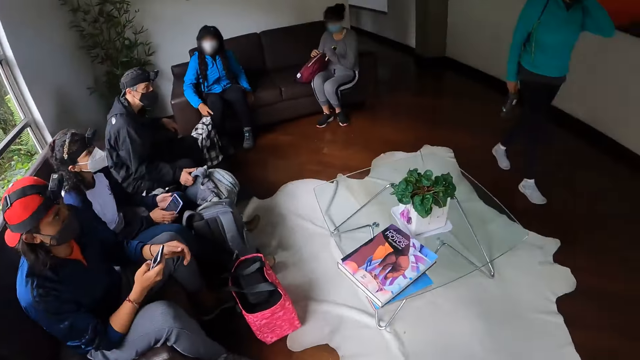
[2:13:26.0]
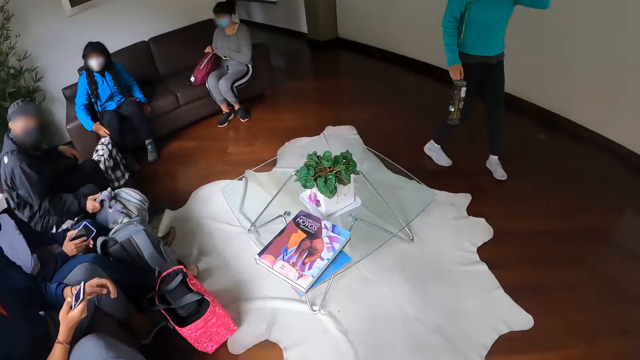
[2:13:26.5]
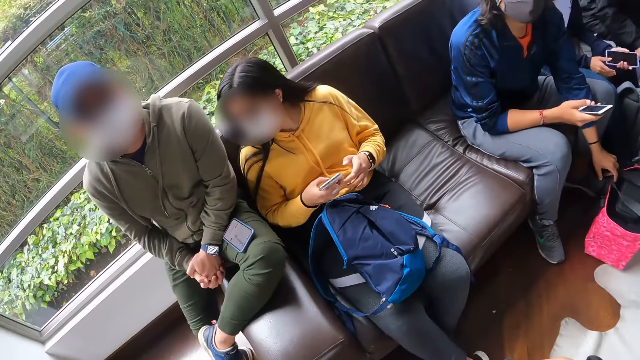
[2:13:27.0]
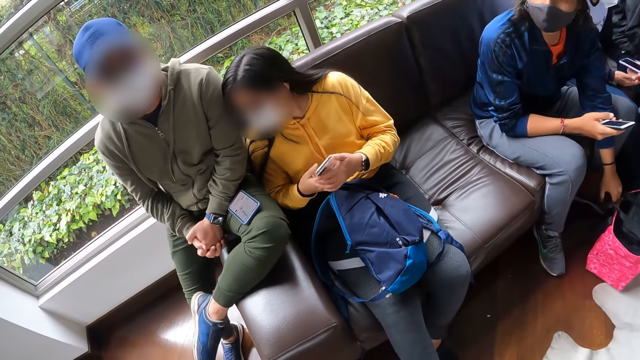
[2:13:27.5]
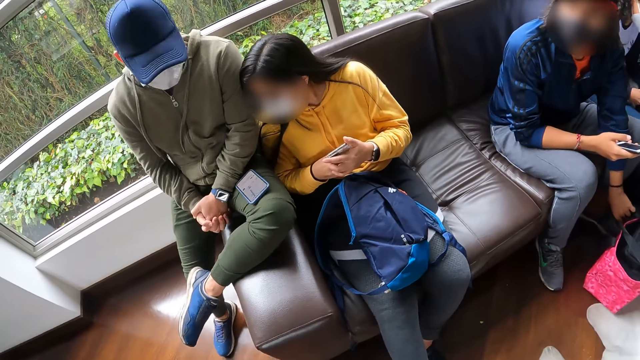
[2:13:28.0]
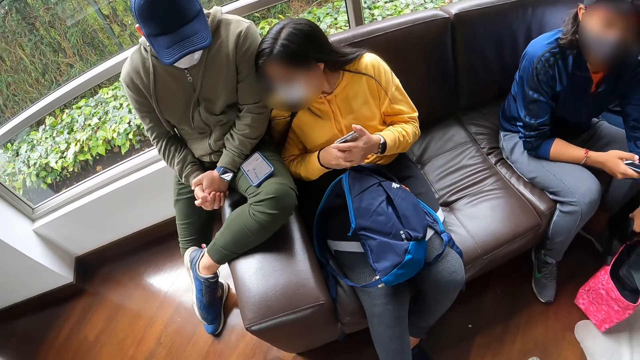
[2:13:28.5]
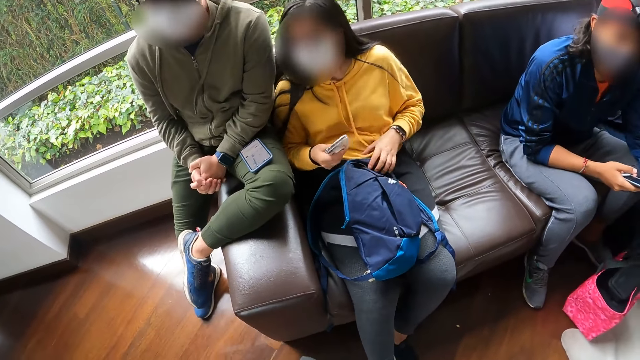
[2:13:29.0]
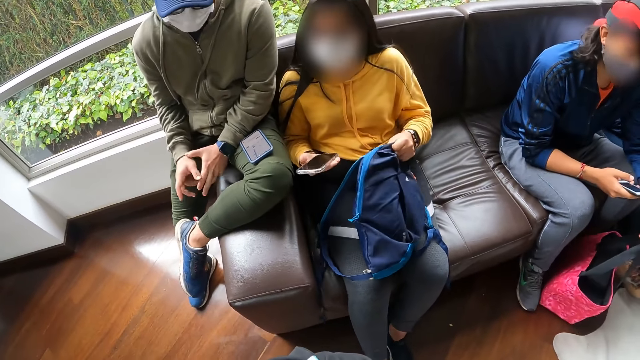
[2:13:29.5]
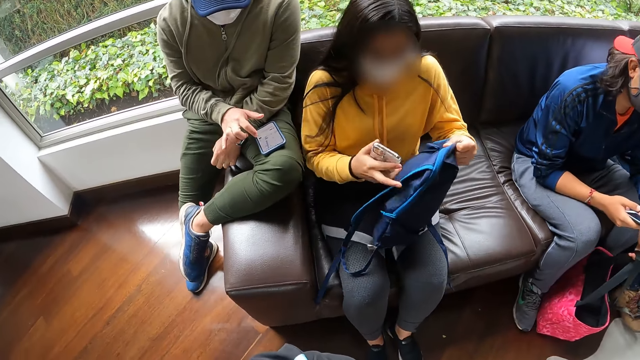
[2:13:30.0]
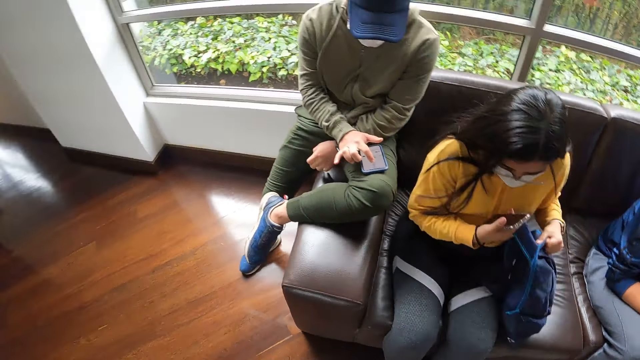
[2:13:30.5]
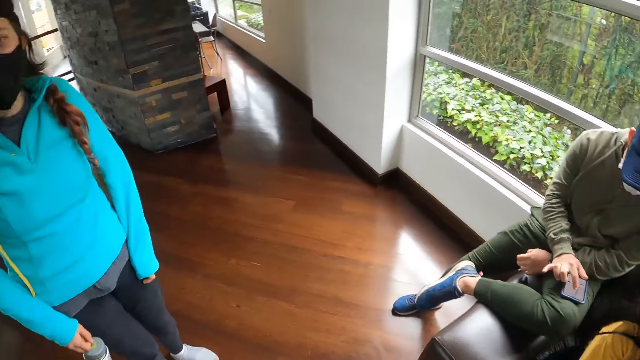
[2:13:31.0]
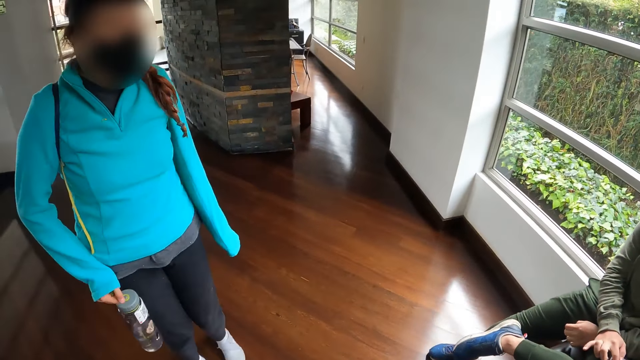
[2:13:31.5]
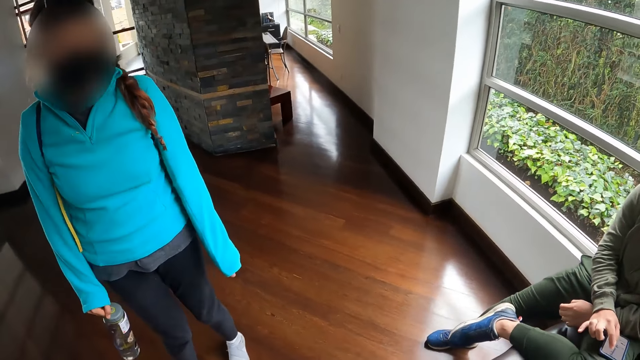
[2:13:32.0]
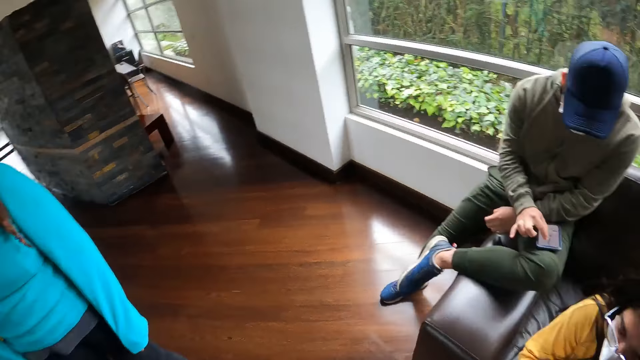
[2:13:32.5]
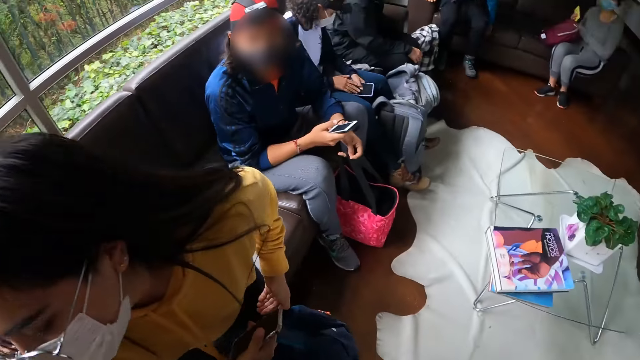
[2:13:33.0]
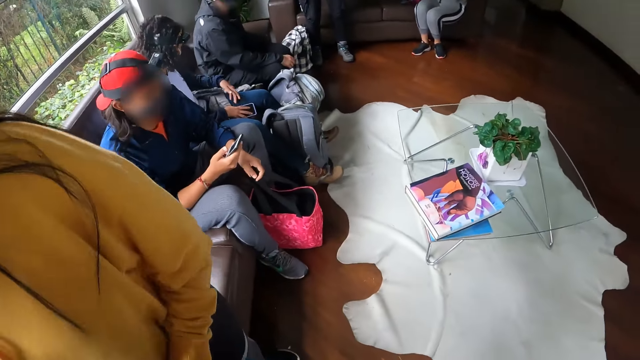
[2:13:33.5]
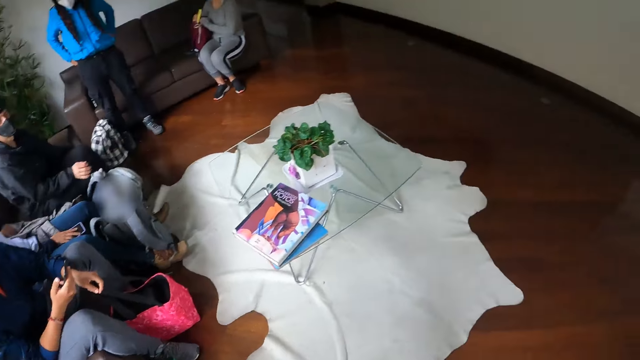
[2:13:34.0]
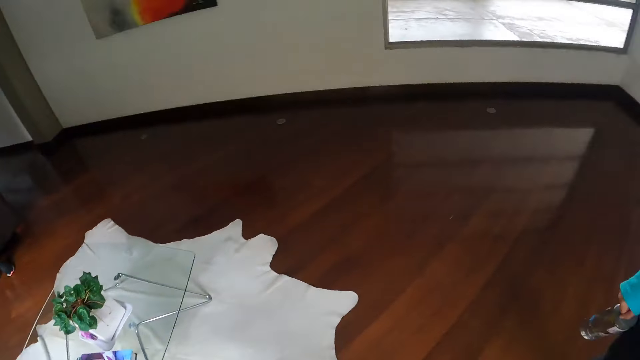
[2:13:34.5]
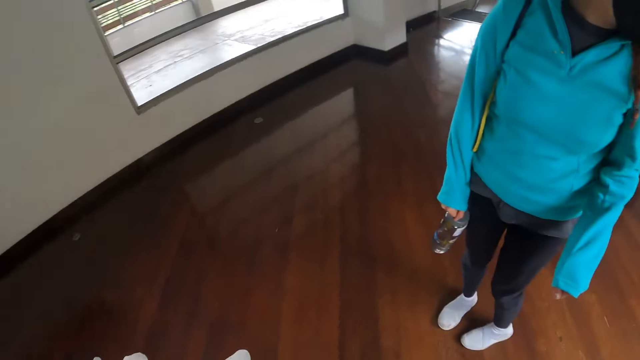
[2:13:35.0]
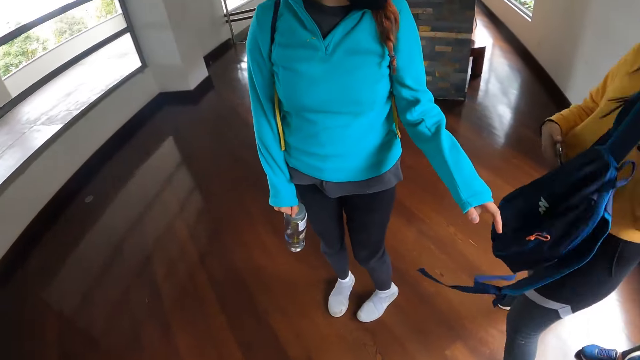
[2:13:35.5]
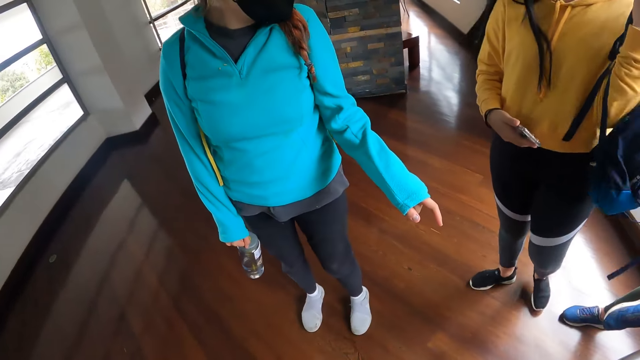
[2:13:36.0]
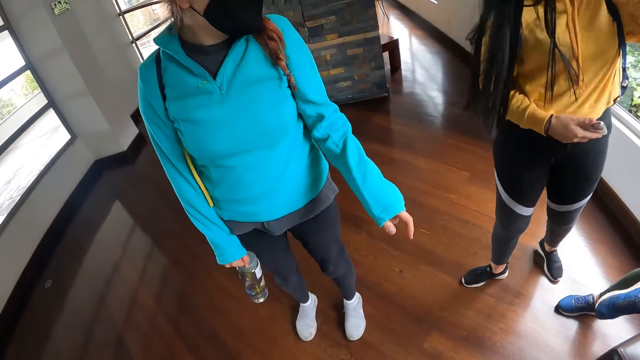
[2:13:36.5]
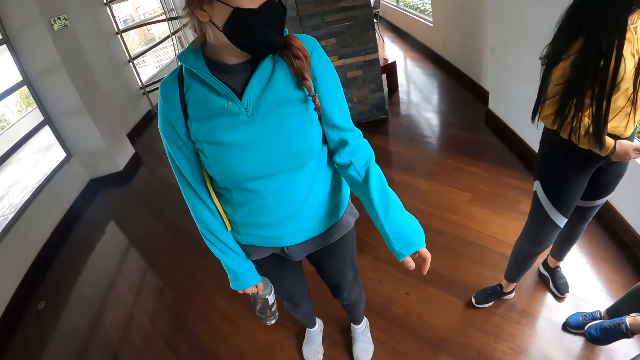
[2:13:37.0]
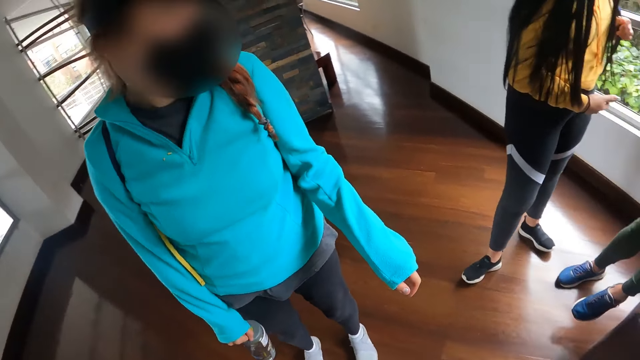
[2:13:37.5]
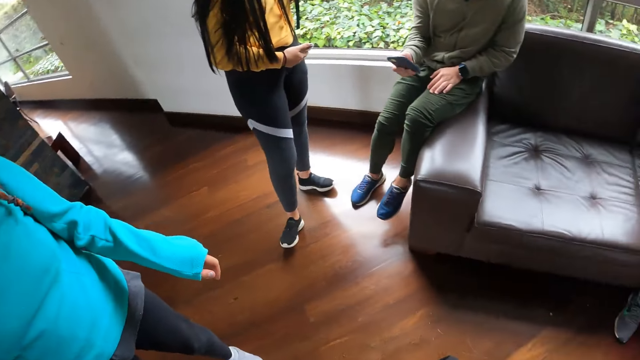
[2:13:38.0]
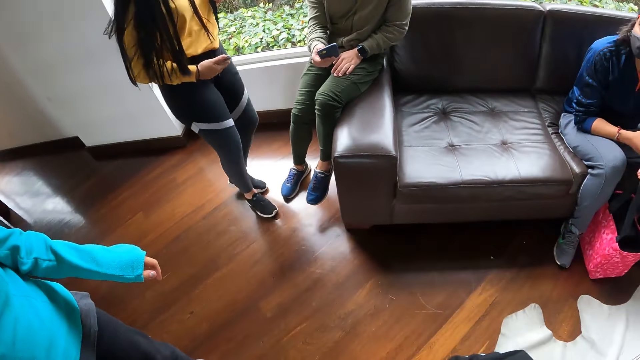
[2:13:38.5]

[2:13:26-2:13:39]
A woman holds the water bottle in her right hand and adjusts the facemask on her face with her left hand. A lady walks in the room. A man holds the handle to the pink bag. Another man places his phone on his lap. Another woman takes a backpack from her legs with her left hand. The other woman speaks to the other man. The other woman holds the bag in her left hand with both hands. The other man uses his phone. The lady speaks to the camera wearer. The other woman gets up from the chair and wears the backpack in her left hand on her shoulder. The lady stands in front of the camera wearer.

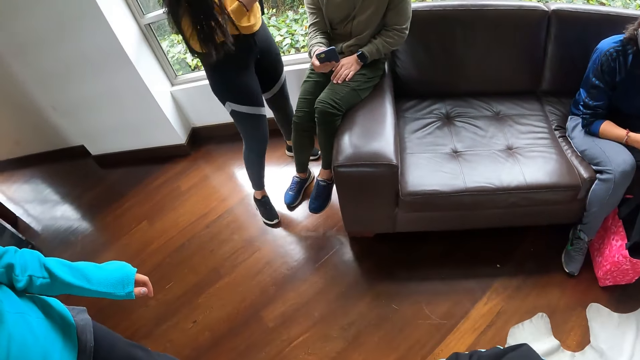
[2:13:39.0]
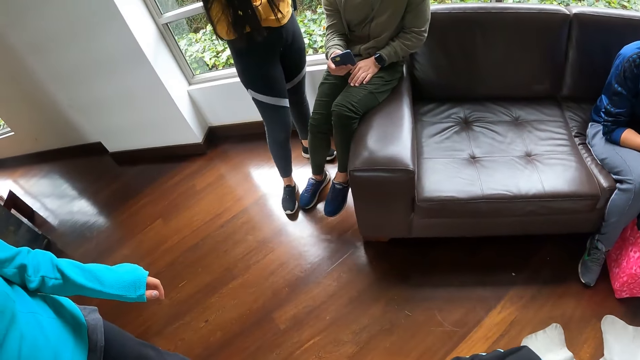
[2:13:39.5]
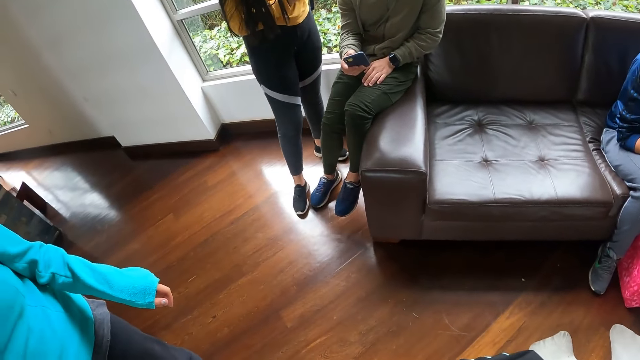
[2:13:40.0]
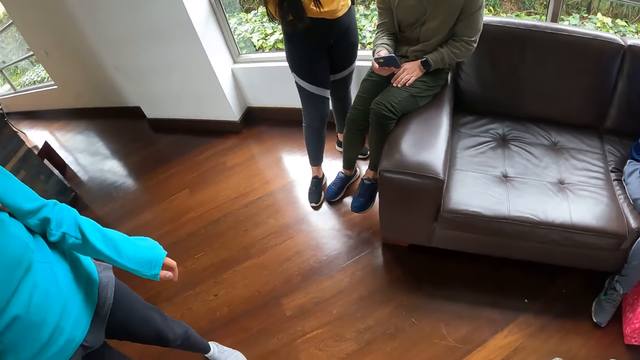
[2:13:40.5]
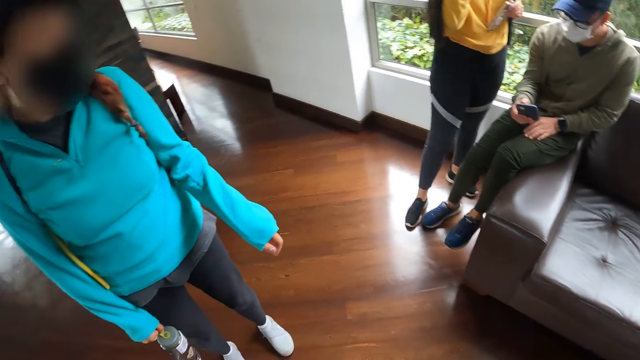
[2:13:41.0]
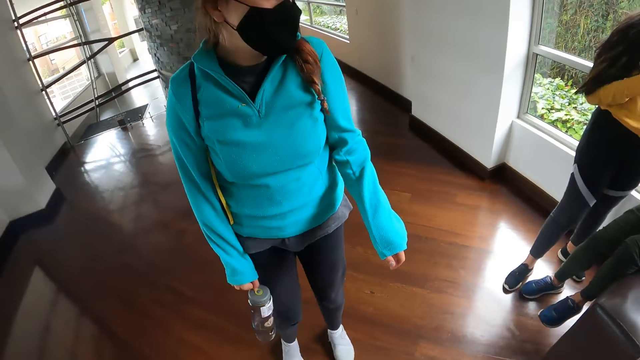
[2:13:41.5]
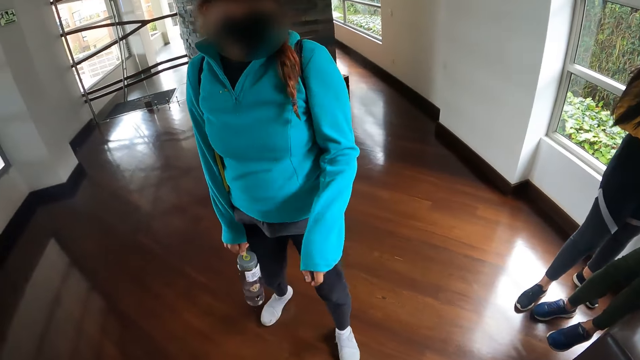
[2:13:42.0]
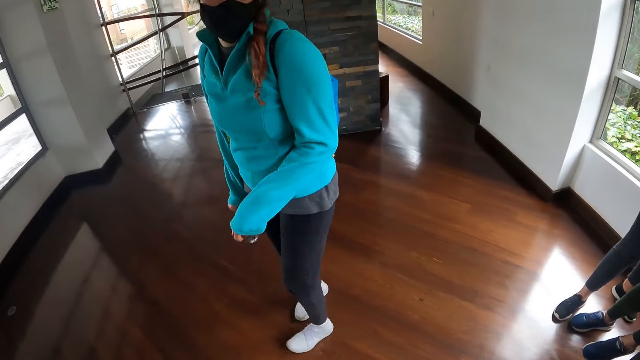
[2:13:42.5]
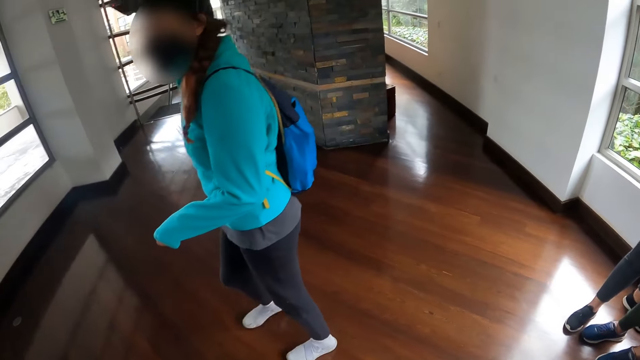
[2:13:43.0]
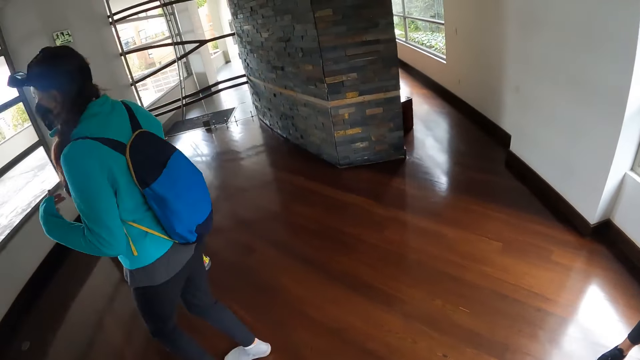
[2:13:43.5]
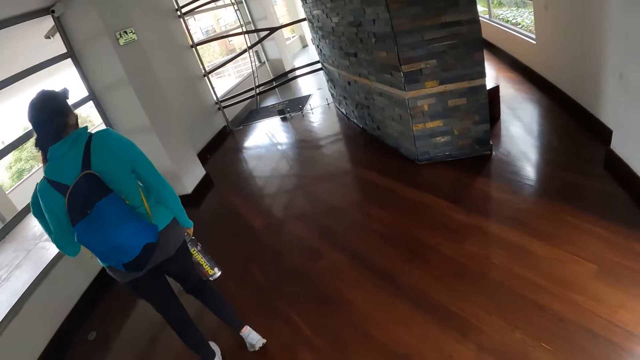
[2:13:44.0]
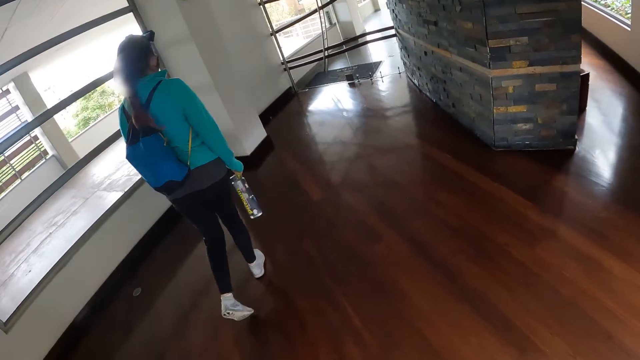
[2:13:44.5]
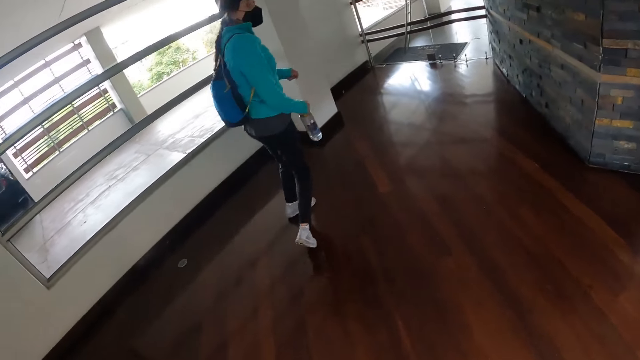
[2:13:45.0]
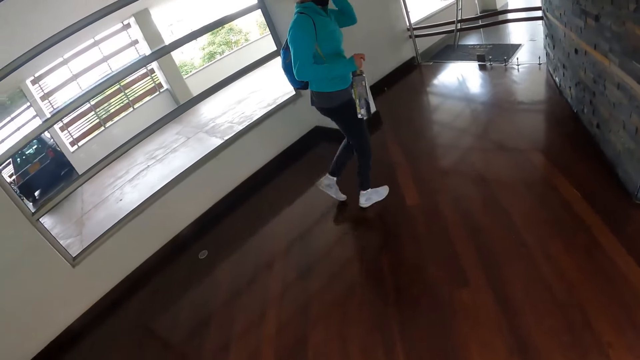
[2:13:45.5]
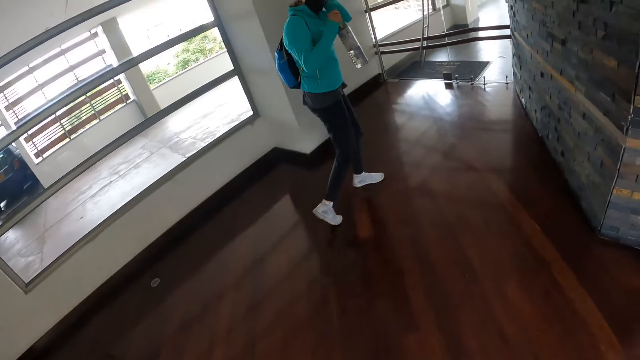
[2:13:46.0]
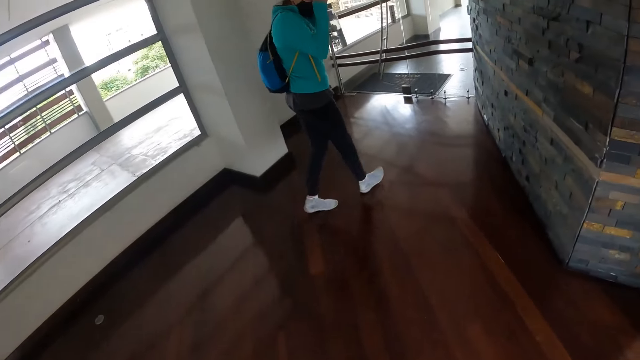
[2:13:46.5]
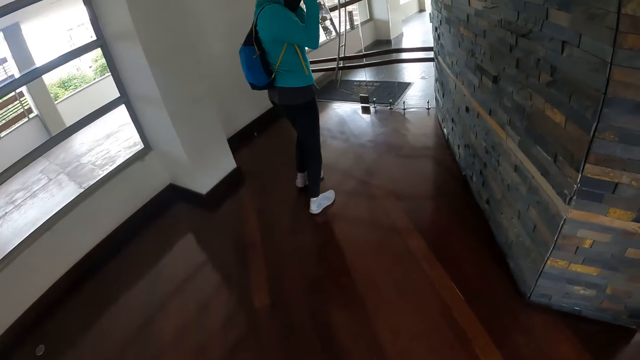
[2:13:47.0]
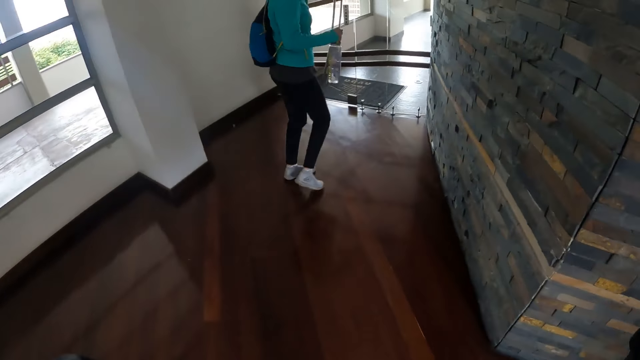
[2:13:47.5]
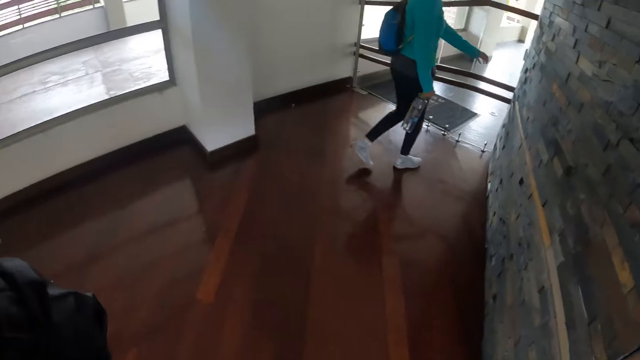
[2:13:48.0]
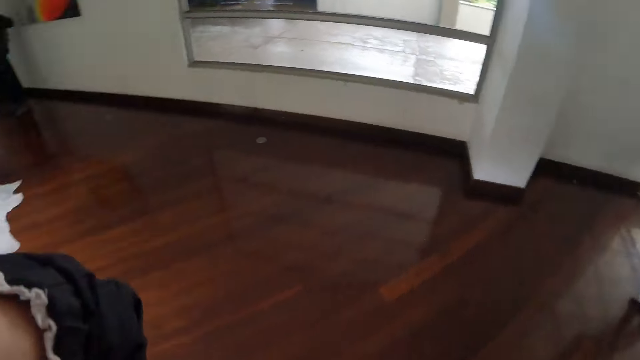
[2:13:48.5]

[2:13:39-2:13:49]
A woman places the phone in her right hand on her right ear. The woman moves beside a man. Another woman adjusts her hair with her left hand. A lady walks in the room. The other woman adjusts the camera on her head with her left hand. The camera wearer moves behind the lady. She adjusts the camera on her head with her left hand.
